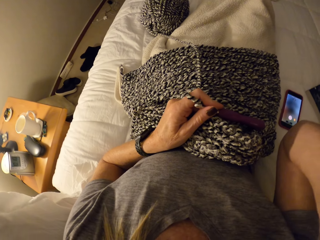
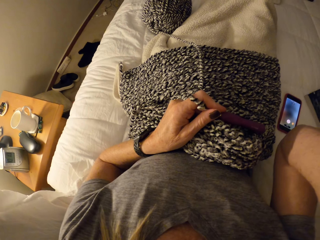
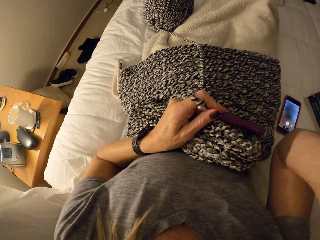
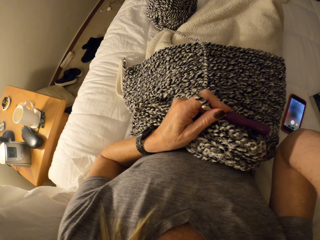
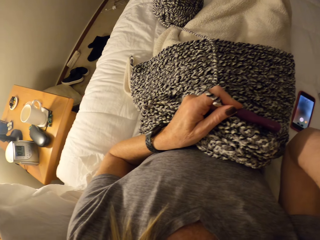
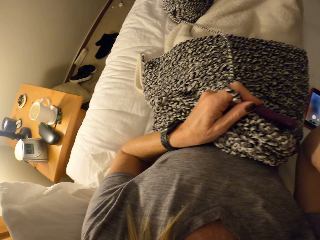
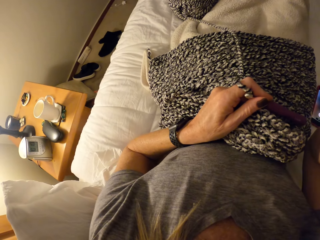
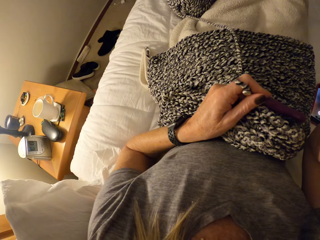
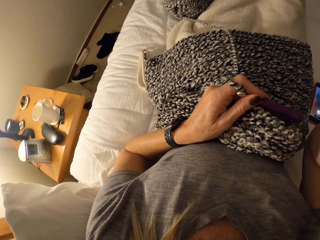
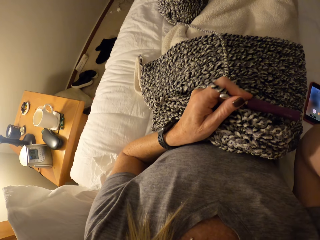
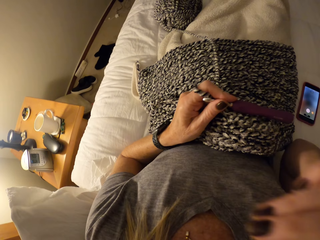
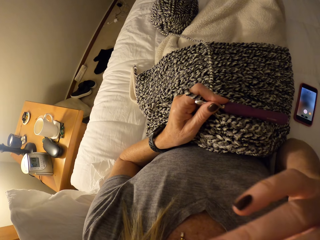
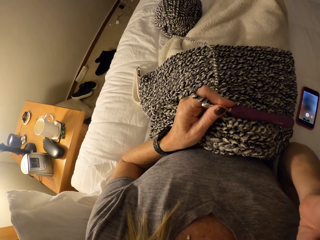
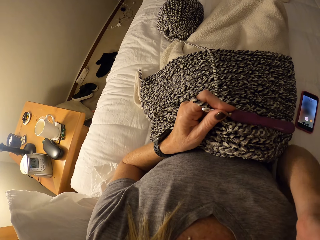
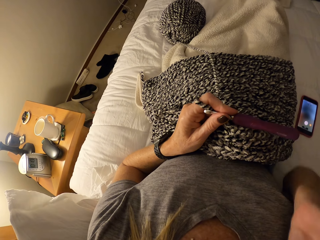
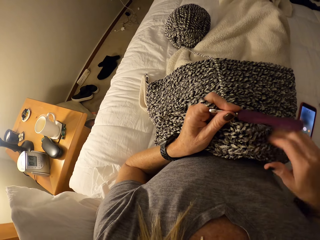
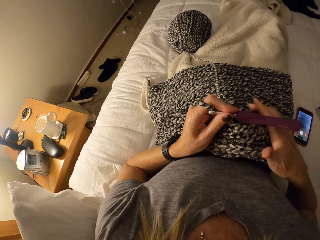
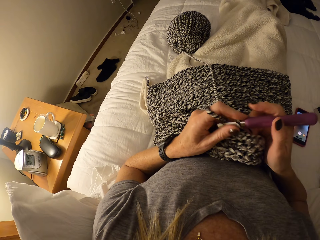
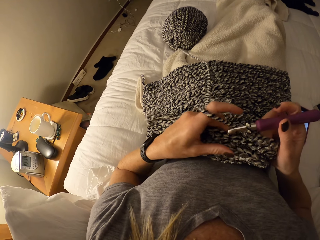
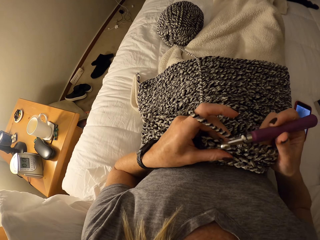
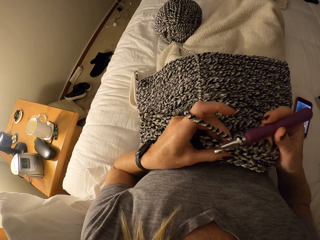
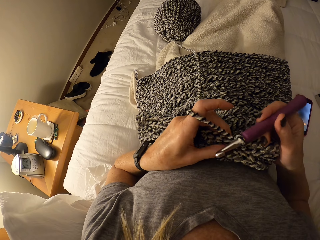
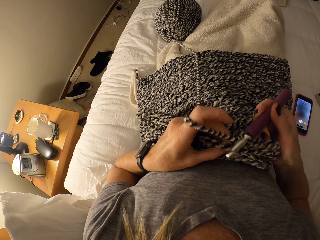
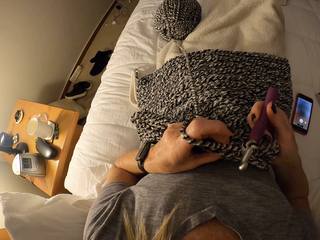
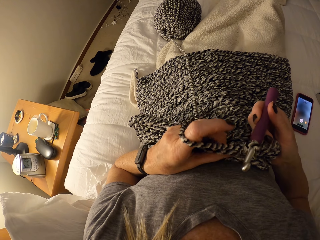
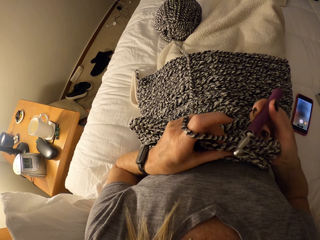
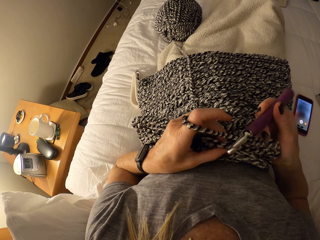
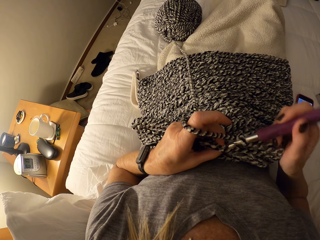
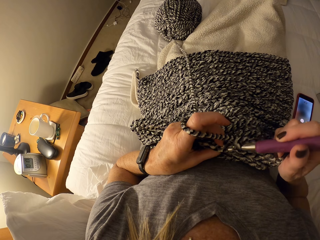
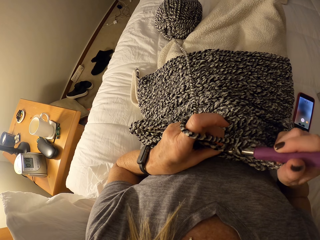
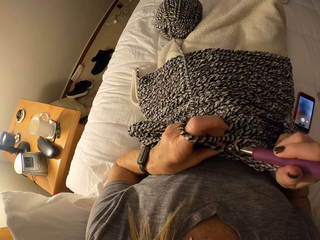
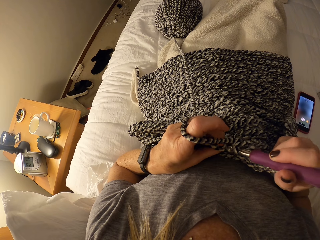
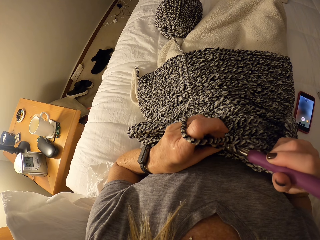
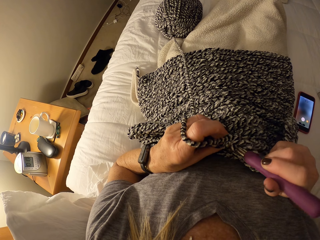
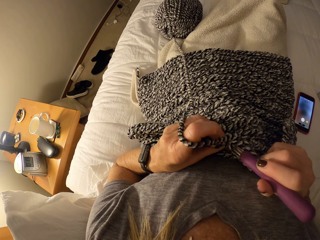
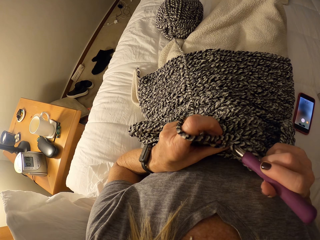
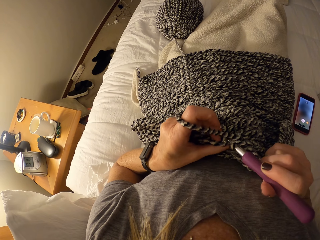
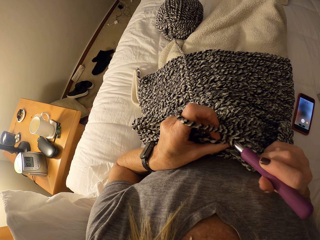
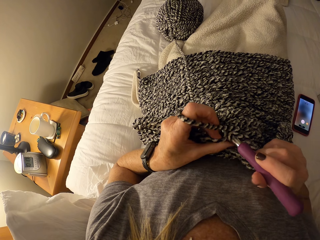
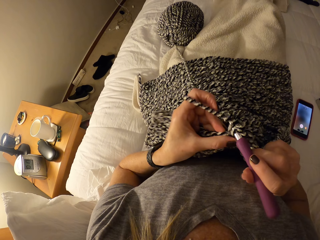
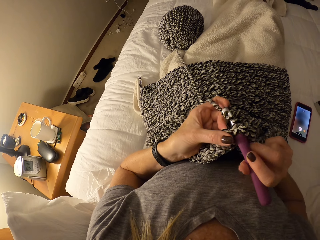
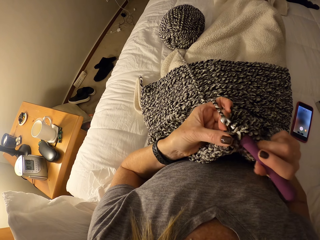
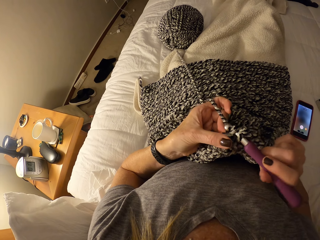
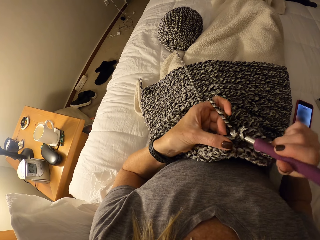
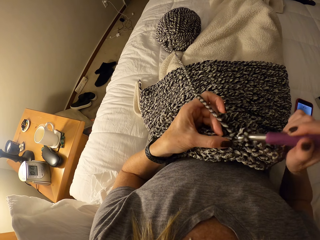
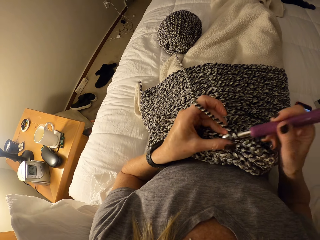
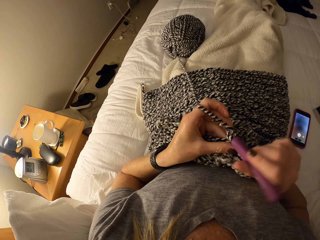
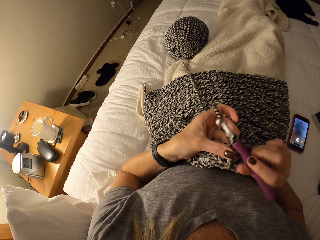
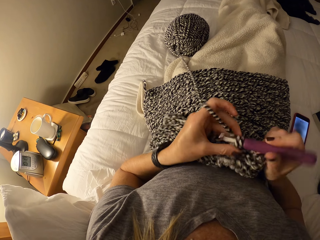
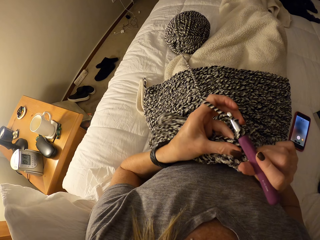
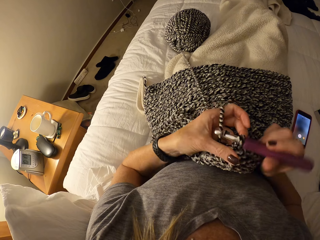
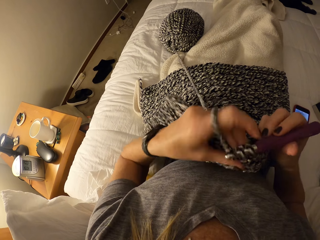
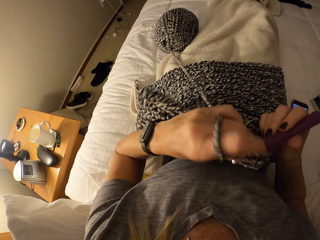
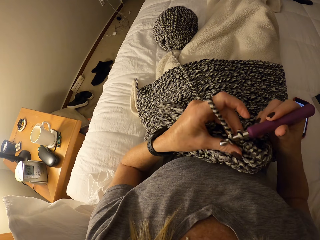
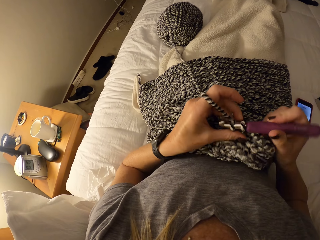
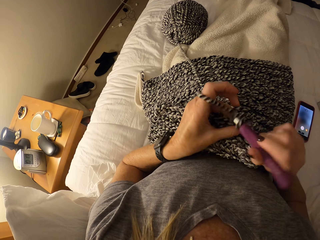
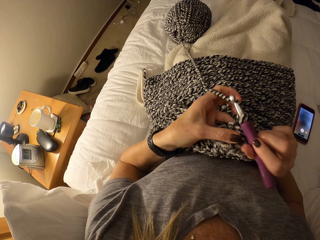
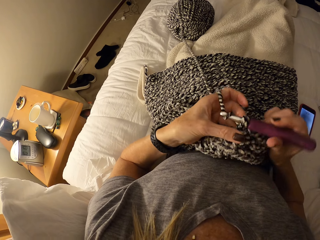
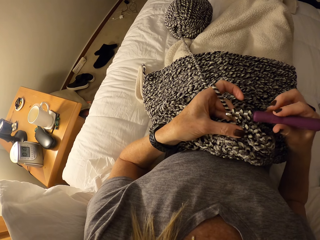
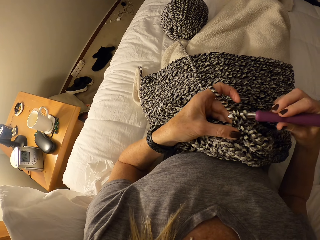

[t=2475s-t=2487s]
The camera wearer continues to crochet. They proceed with weaving.

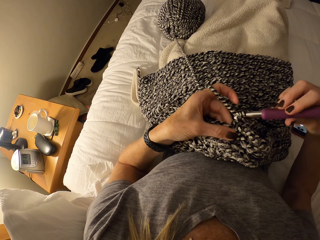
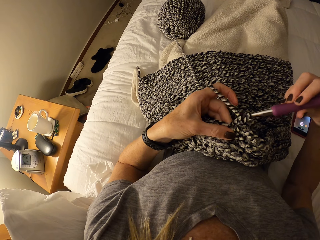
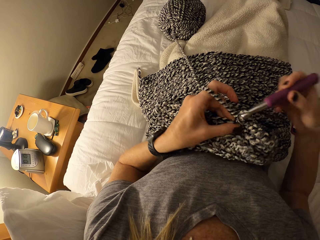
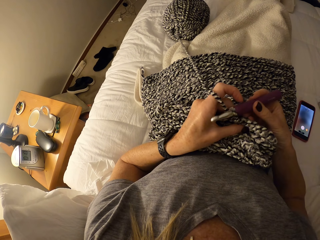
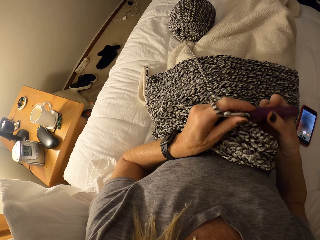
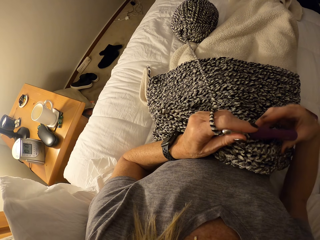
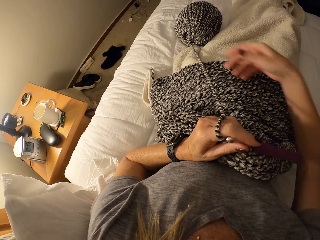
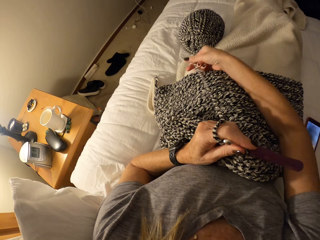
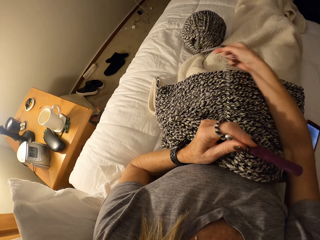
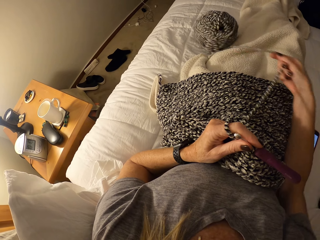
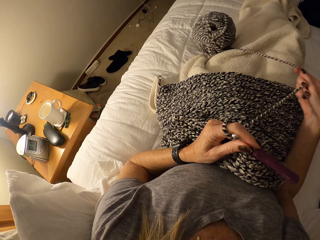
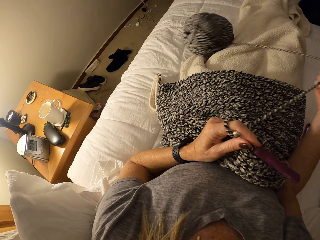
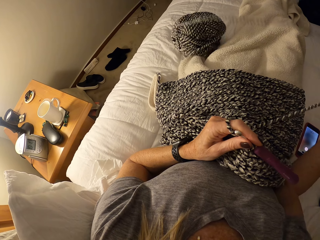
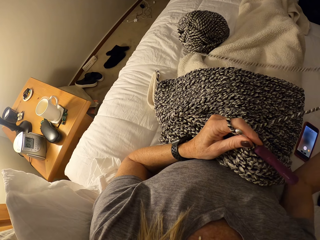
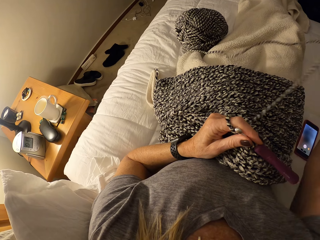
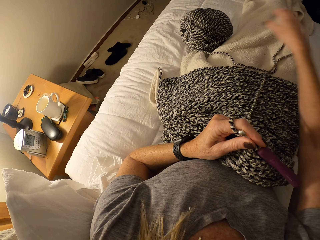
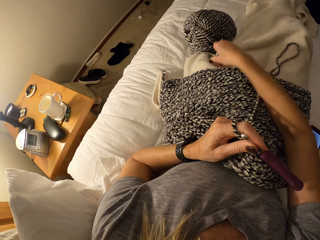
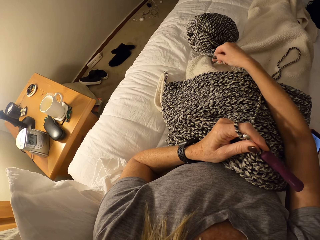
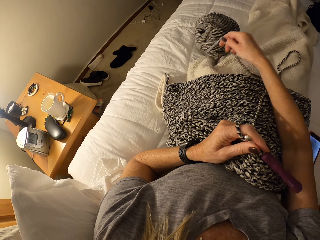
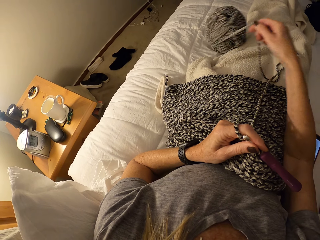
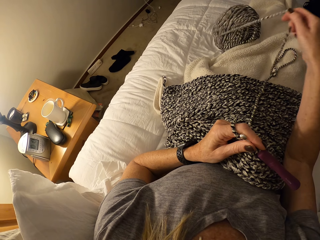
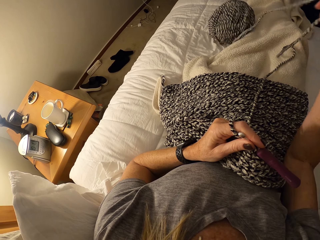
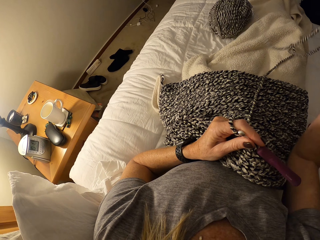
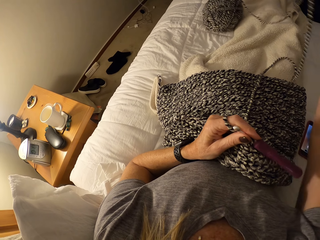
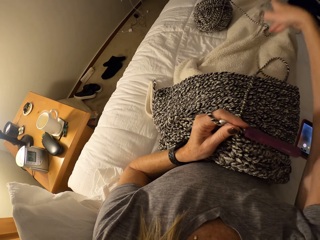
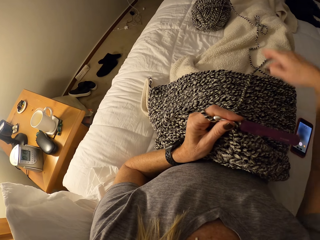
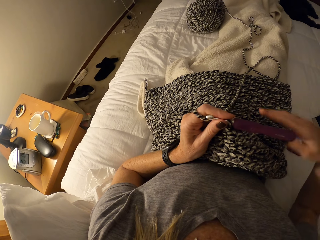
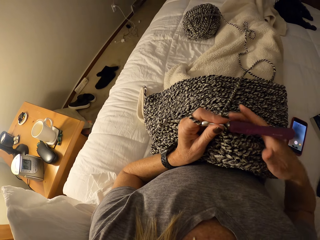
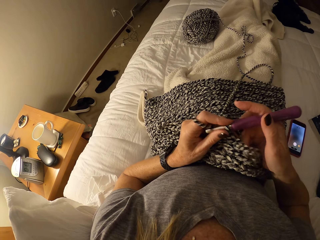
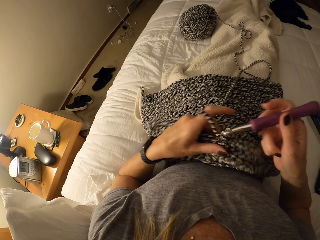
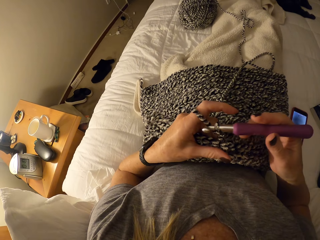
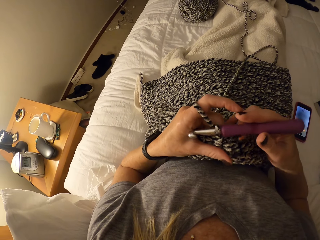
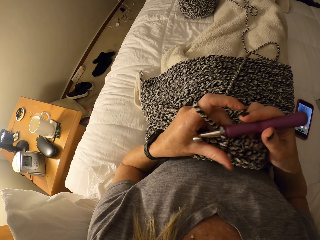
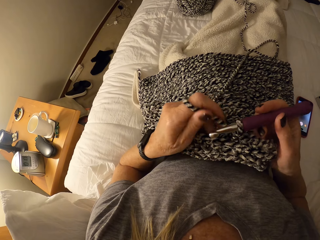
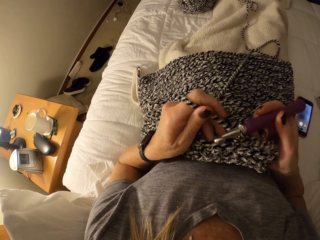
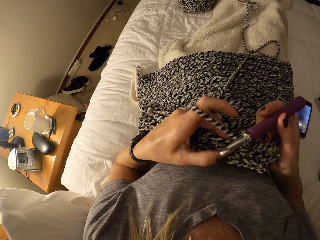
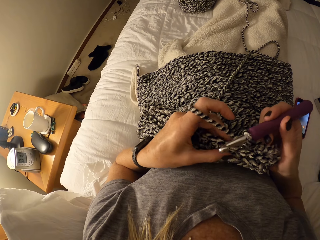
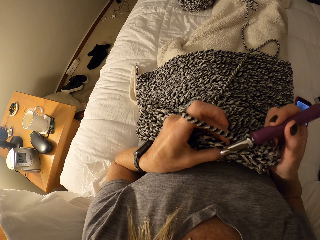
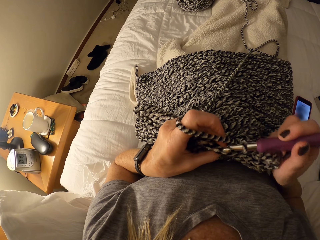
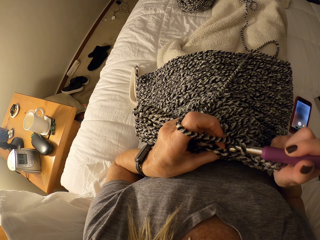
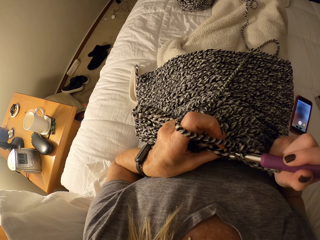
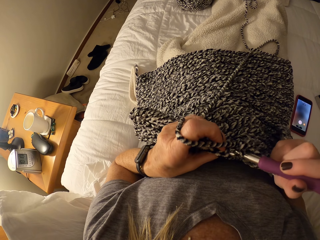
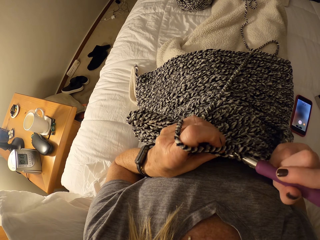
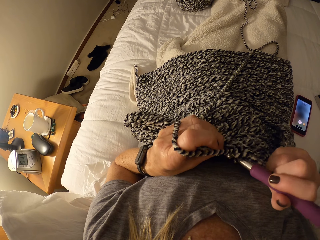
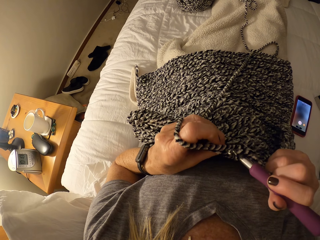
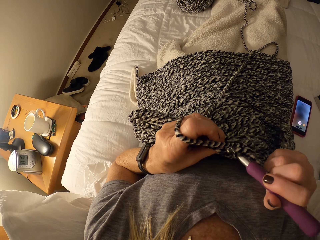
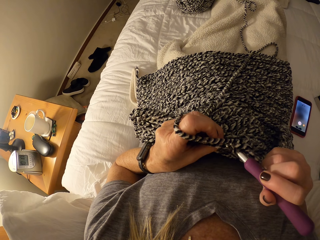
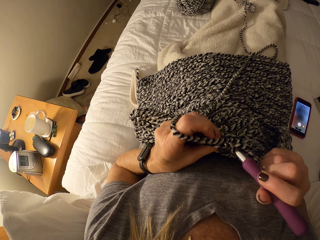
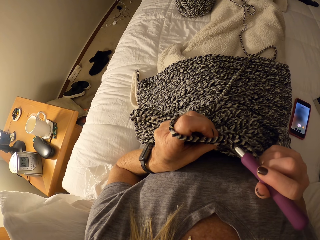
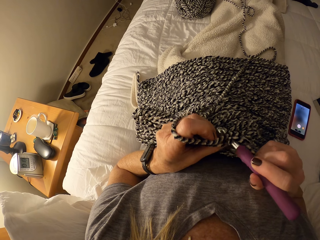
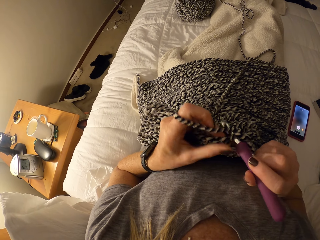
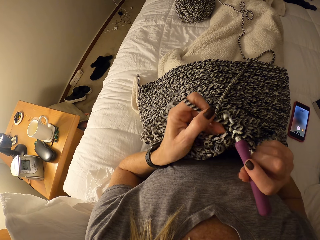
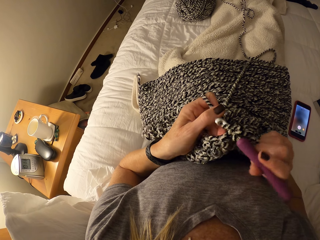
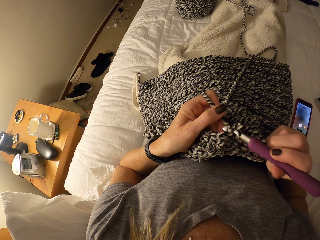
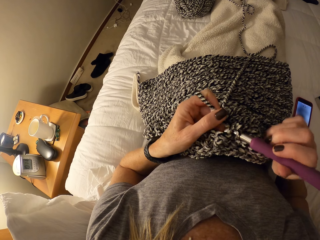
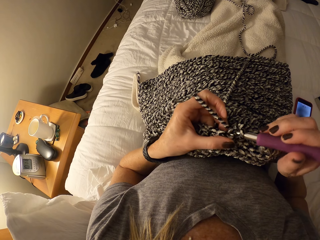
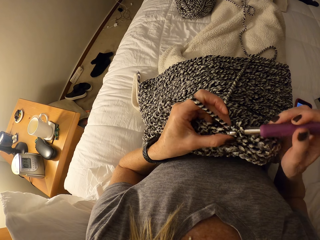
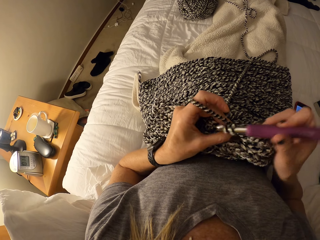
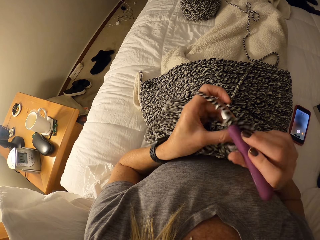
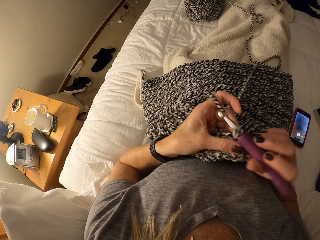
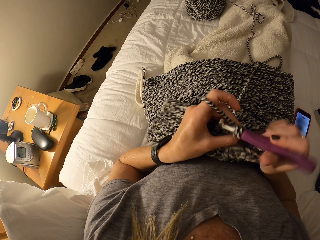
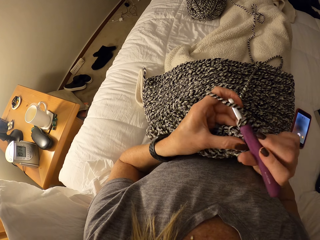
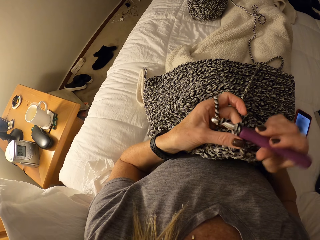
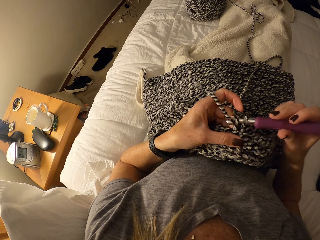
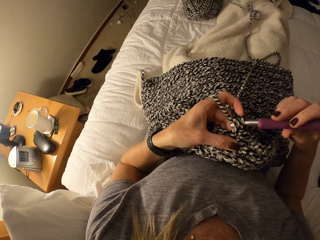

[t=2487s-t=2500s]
The camera wearer removes a fabric. They proceed with weaving.
